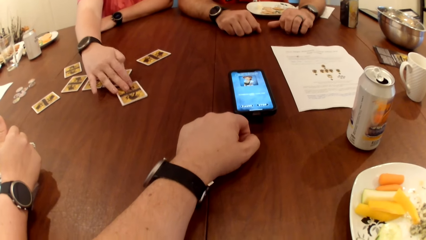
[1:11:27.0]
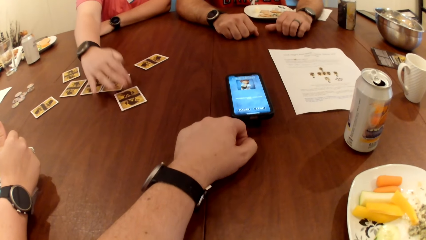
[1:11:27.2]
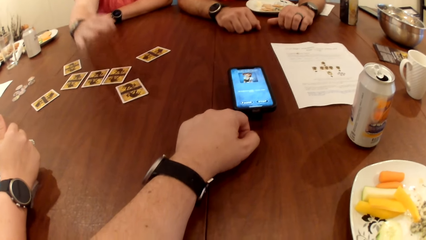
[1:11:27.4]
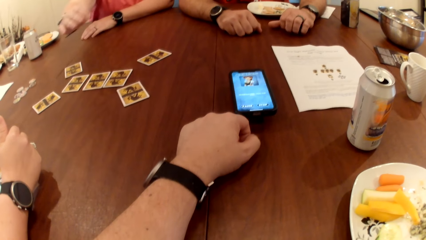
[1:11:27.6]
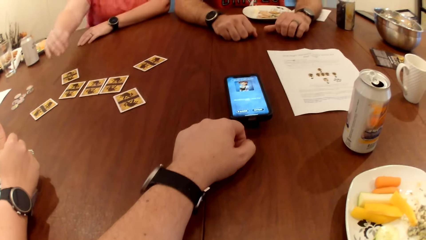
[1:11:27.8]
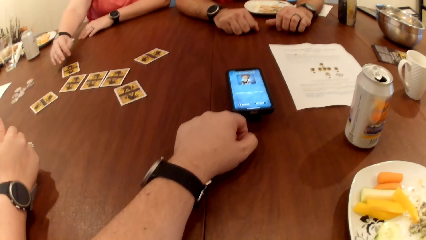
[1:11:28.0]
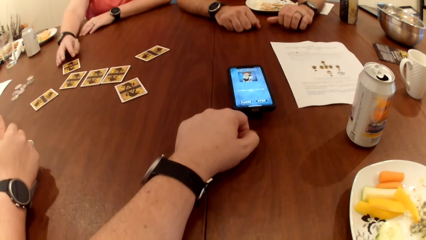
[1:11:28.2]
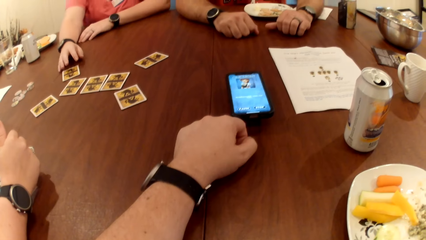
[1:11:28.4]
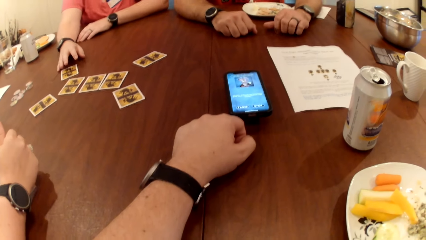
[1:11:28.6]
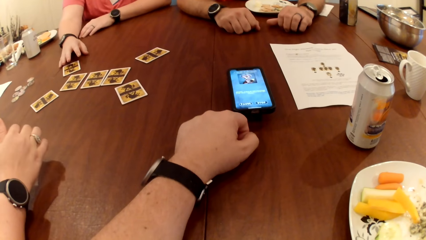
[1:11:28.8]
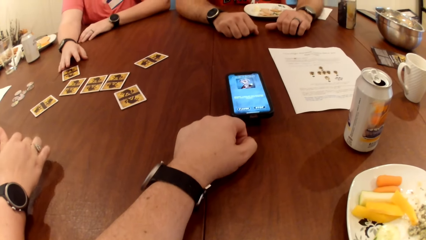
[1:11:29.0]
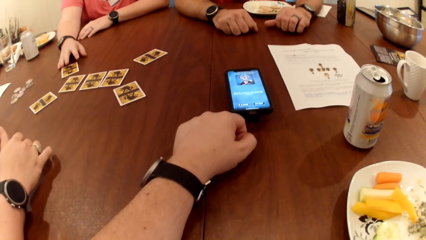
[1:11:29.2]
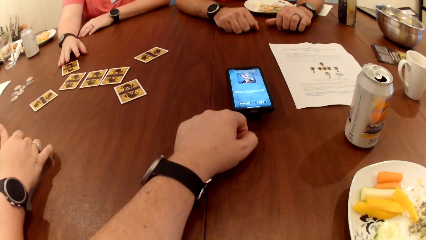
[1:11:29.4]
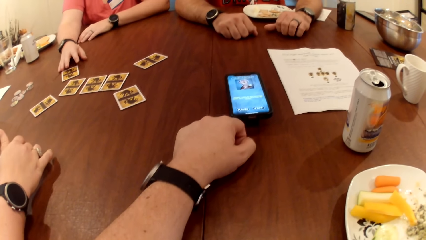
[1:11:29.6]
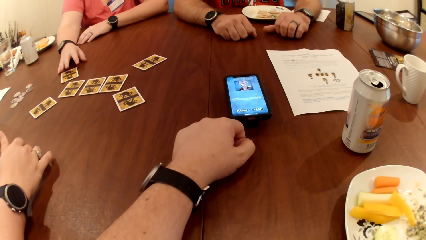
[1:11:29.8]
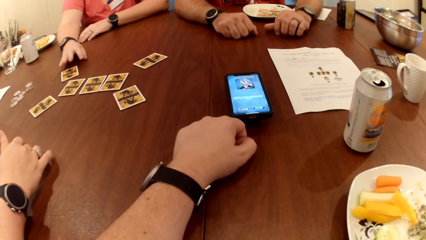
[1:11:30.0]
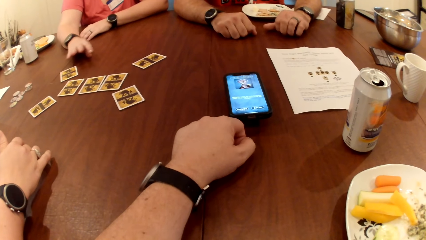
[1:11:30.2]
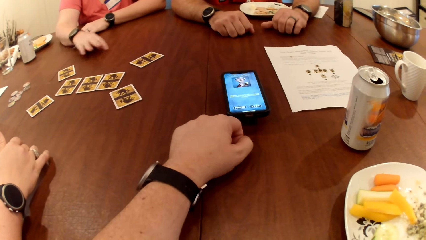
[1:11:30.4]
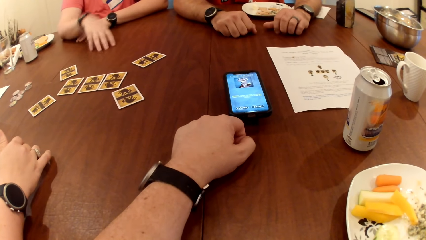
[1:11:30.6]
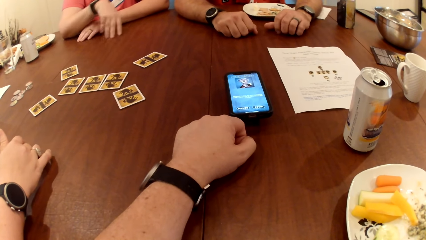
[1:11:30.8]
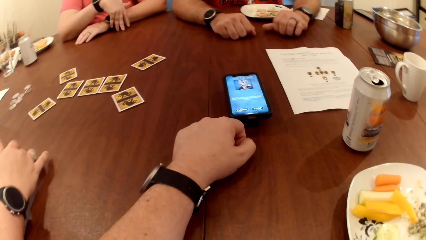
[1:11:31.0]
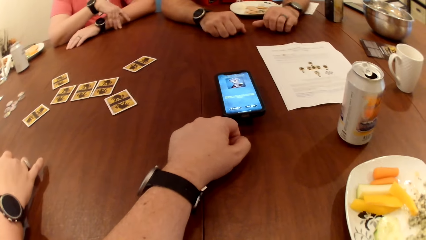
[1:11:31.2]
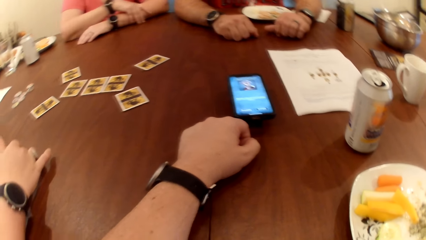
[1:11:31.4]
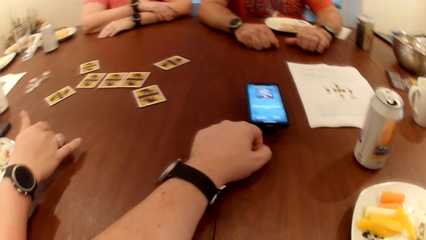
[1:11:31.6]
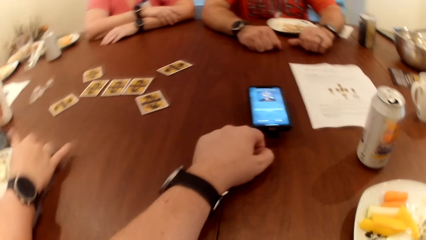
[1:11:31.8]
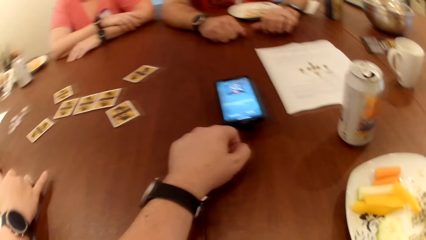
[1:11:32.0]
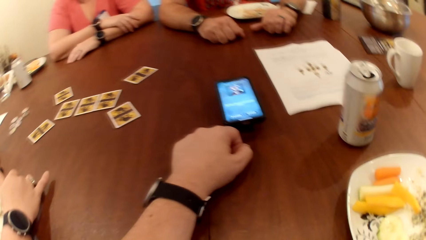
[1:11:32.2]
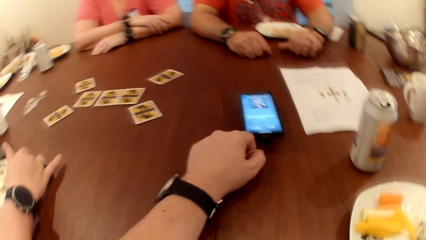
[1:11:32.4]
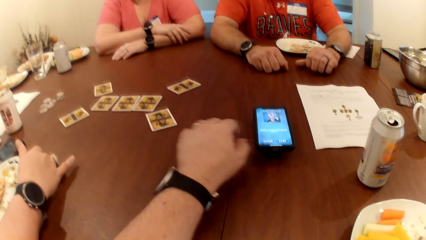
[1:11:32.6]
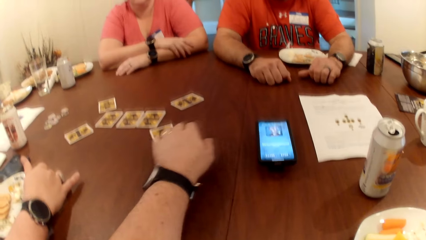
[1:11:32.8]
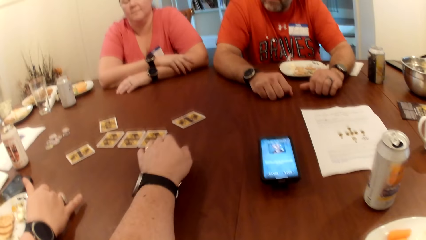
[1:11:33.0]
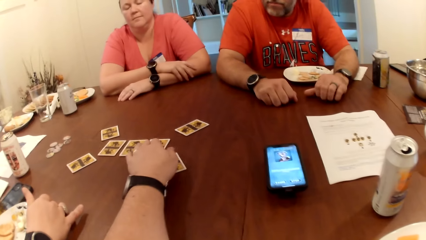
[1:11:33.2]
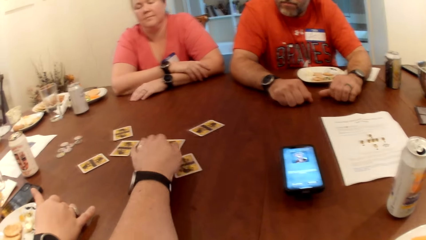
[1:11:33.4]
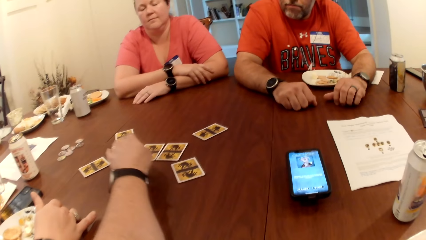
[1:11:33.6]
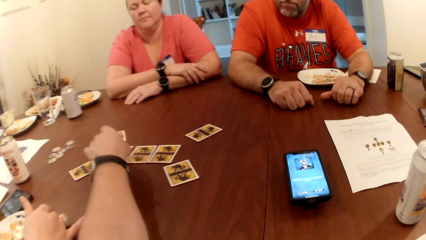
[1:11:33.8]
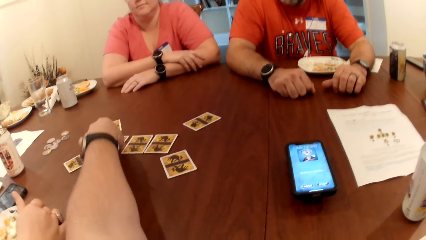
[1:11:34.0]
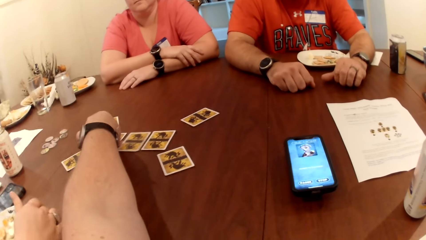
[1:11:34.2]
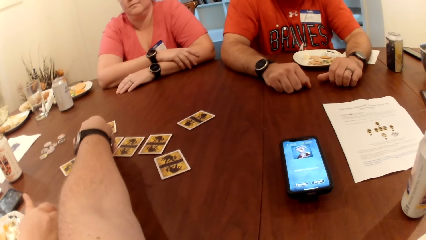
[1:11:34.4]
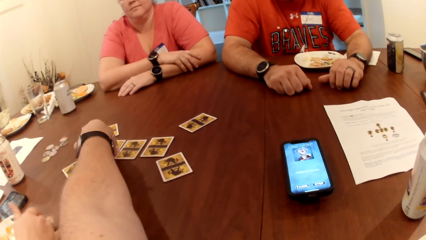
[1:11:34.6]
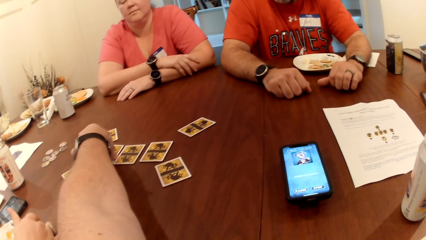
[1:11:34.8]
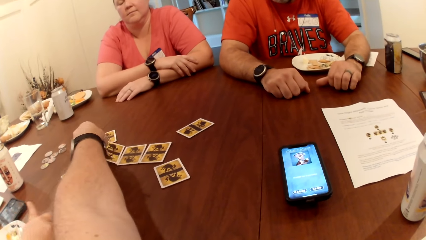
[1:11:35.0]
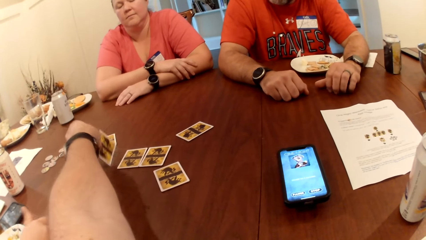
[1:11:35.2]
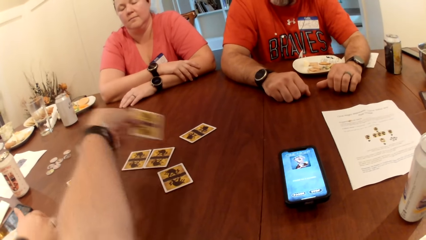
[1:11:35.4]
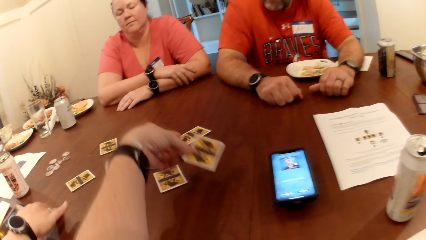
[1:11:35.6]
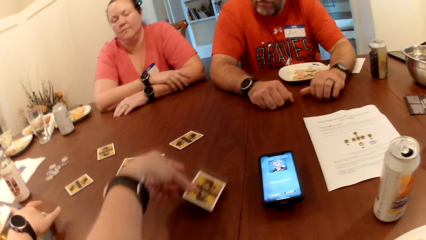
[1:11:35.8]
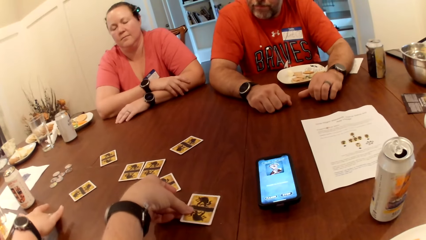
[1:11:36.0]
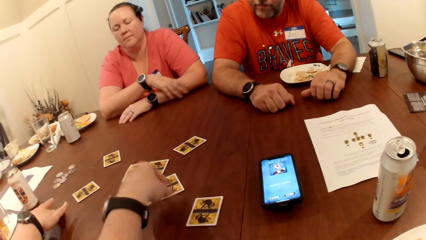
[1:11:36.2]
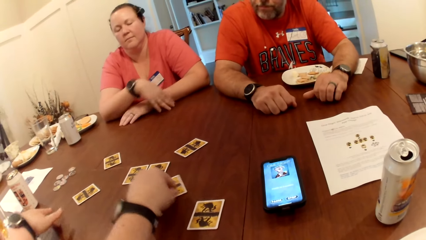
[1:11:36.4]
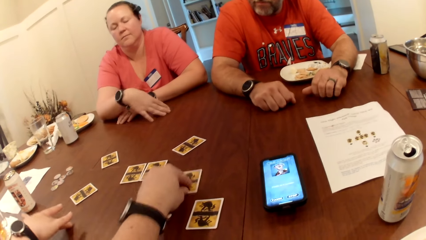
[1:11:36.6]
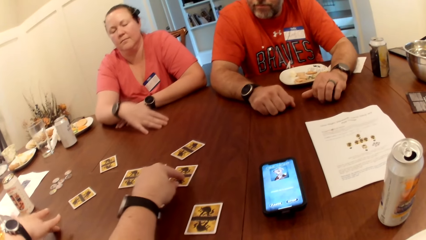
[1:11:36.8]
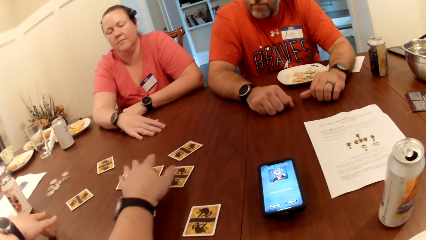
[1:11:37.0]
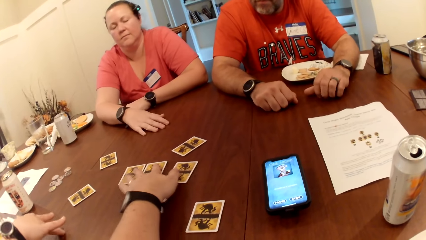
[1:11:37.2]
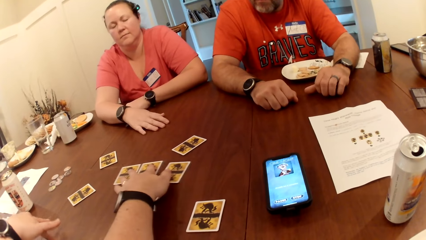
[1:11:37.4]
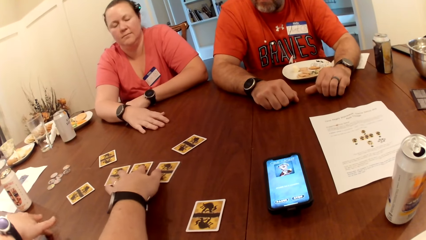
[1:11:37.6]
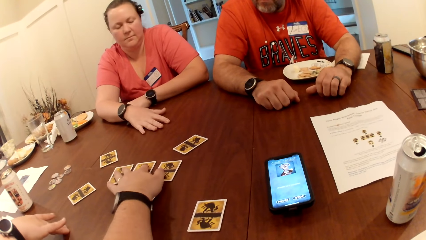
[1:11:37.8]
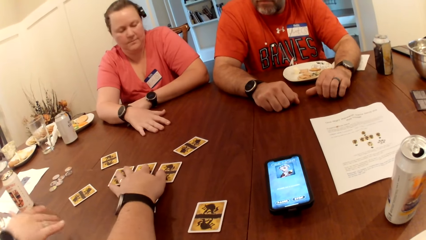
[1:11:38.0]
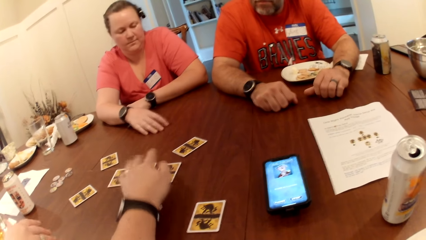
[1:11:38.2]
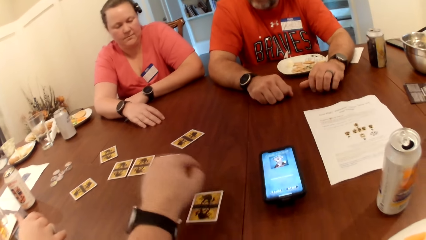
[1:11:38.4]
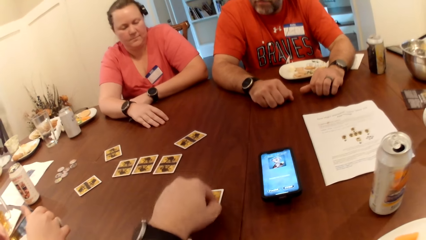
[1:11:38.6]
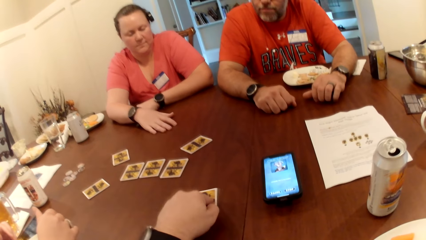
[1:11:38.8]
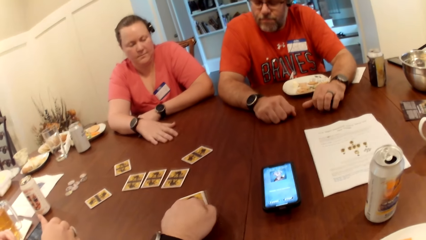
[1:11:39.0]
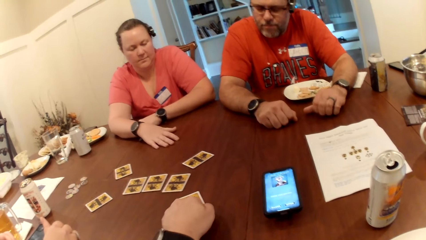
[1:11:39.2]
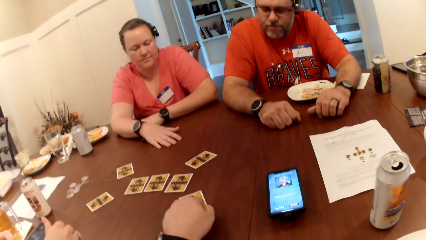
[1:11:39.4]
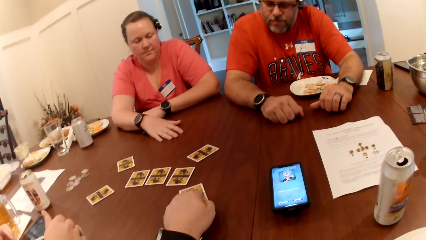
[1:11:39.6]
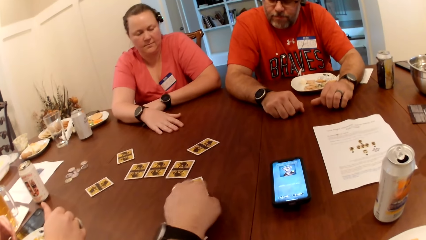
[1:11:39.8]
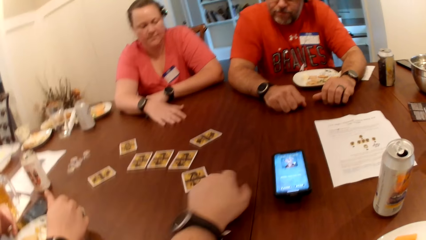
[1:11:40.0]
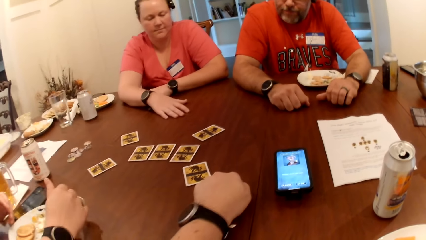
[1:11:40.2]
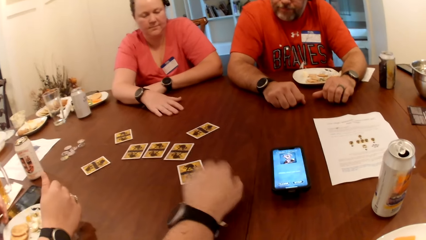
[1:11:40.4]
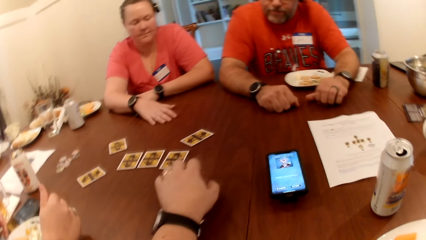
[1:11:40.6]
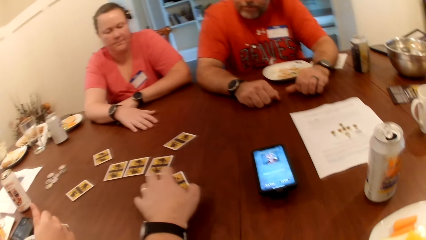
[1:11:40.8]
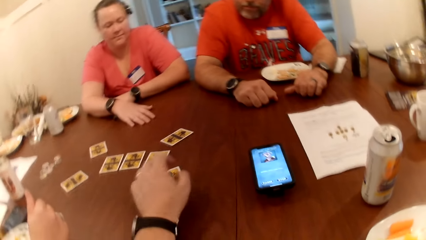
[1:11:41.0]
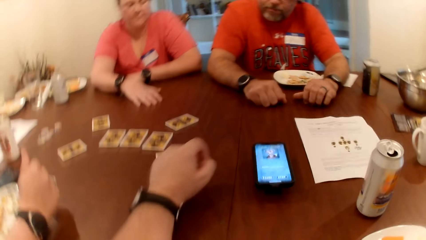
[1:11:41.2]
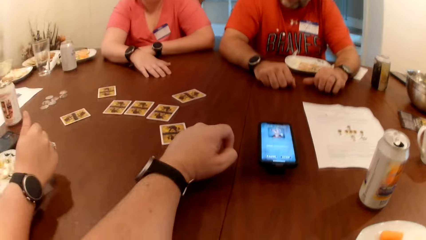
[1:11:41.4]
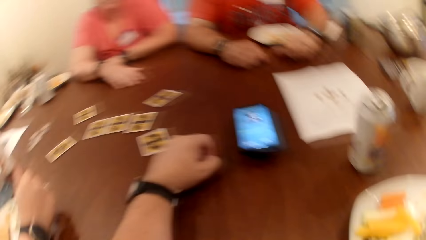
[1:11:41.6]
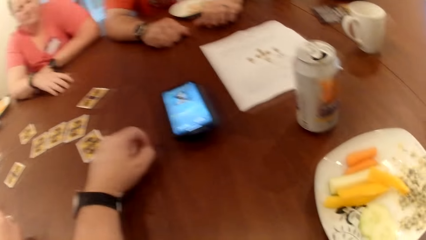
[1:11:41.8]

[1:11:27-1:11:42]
The camera wearer plays cards. He picks the card on the table with his left hand, drops the card on the table with his left hand, and drags the card on the table with his left hand.
